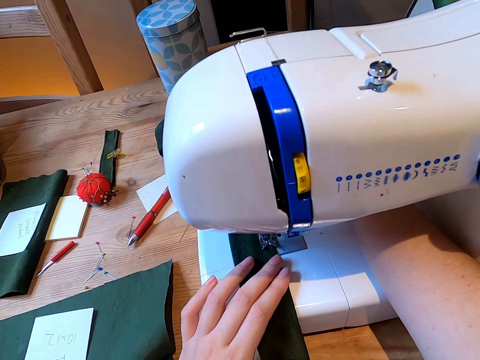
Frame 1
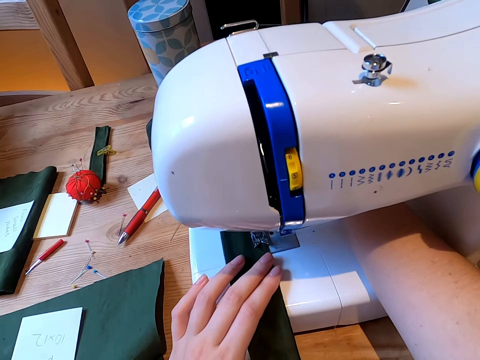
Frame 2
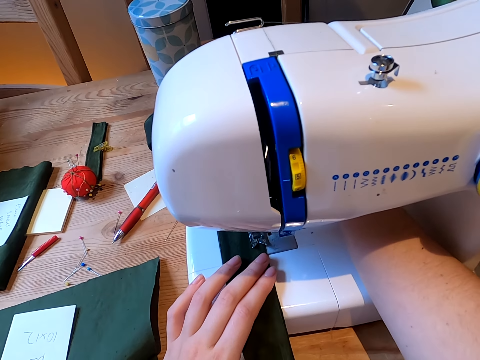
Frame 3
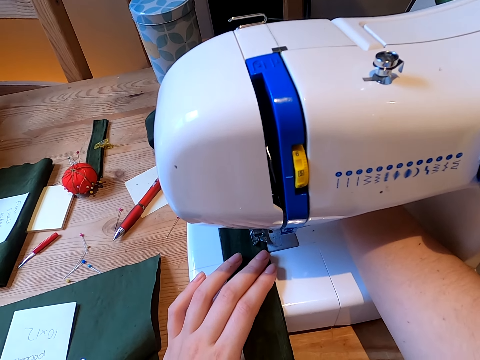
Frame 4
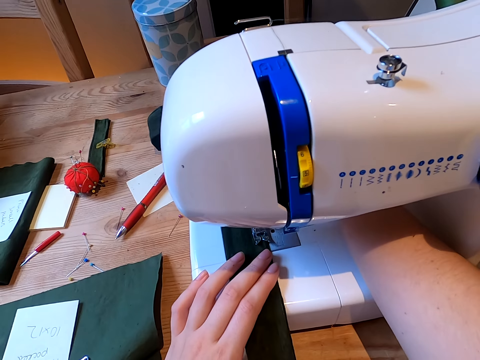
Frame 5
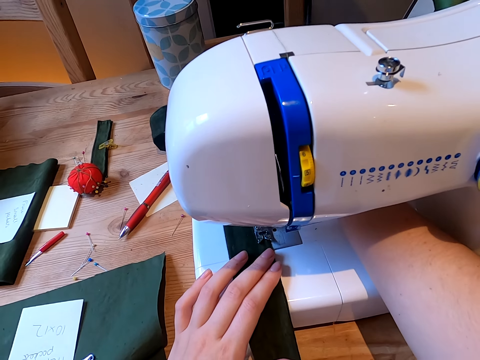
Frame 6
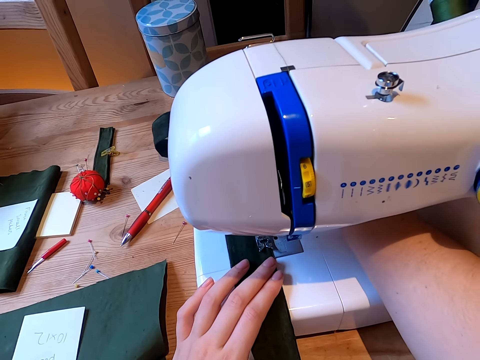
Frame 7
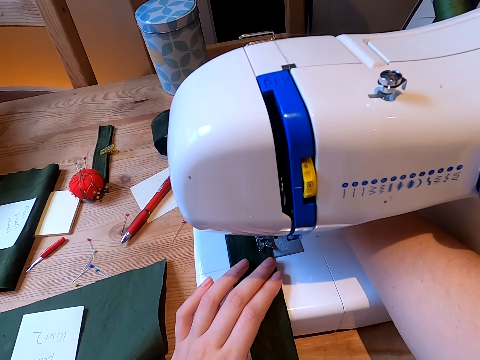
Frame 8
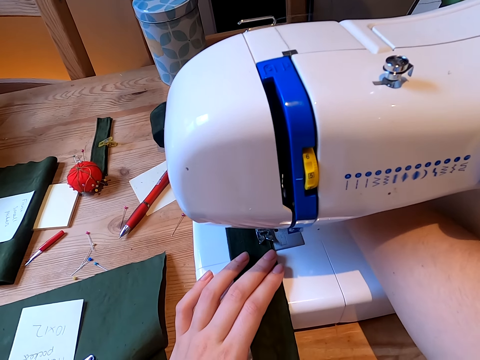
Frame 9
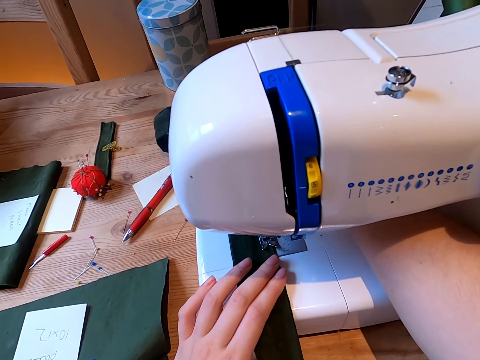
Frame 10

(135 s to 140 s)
The camera wearer starts the sewing machine.

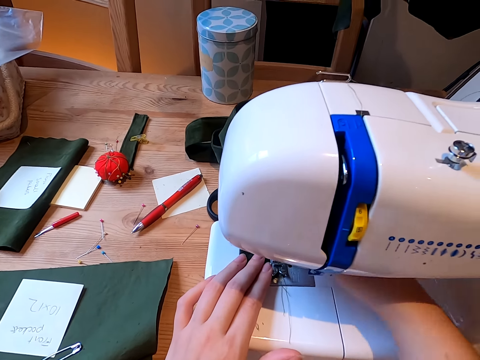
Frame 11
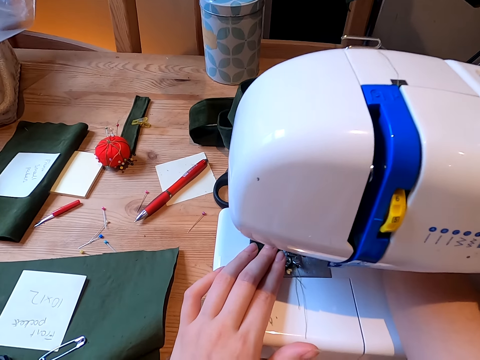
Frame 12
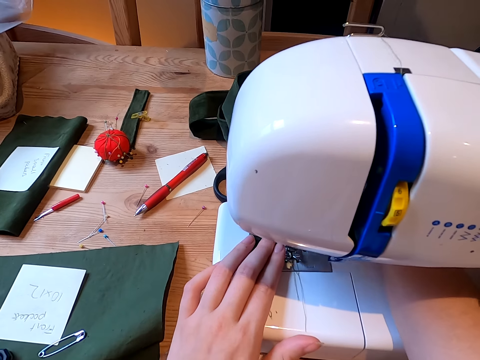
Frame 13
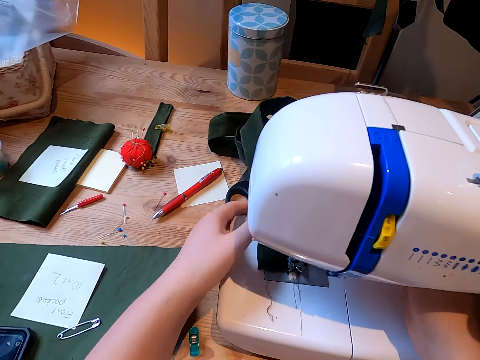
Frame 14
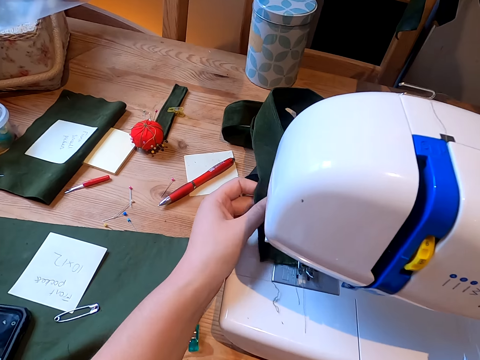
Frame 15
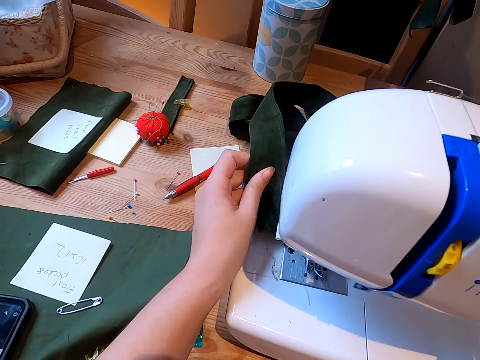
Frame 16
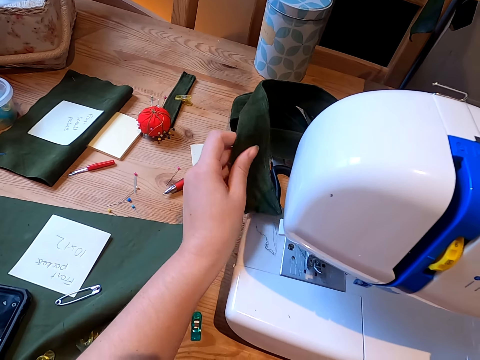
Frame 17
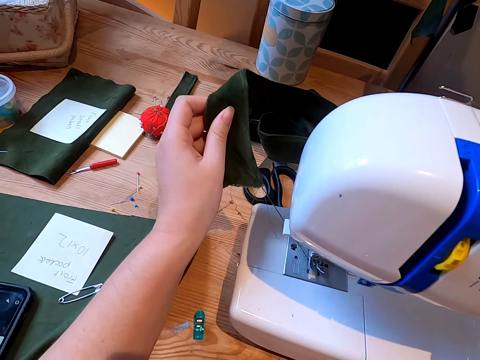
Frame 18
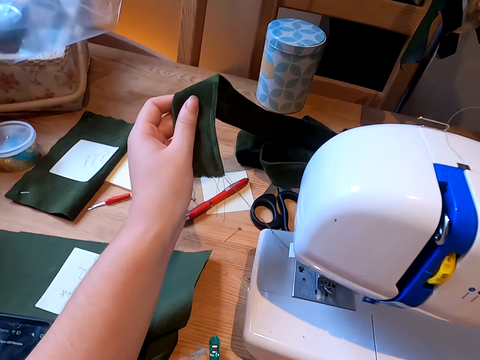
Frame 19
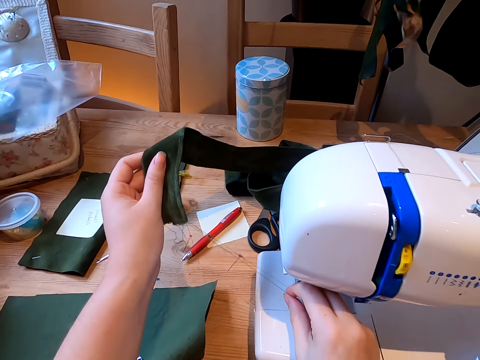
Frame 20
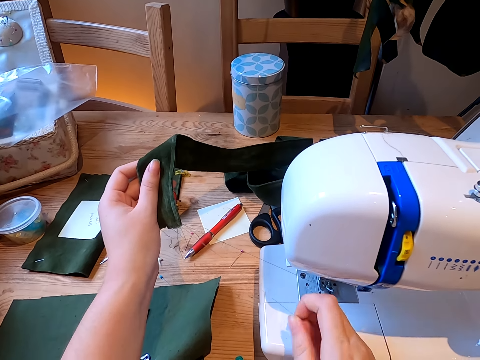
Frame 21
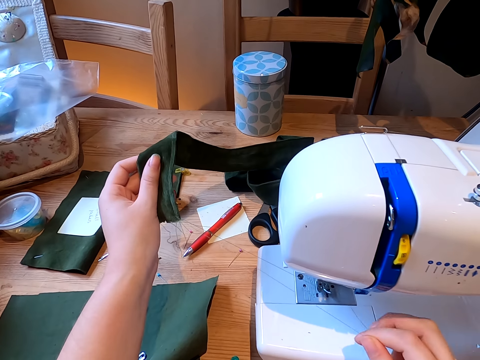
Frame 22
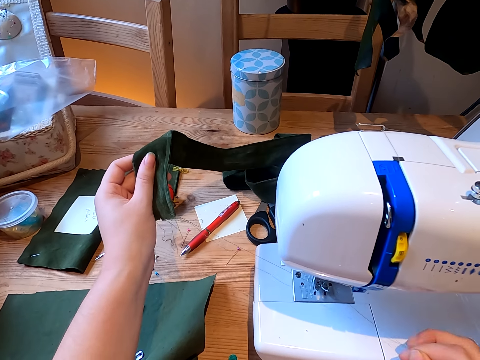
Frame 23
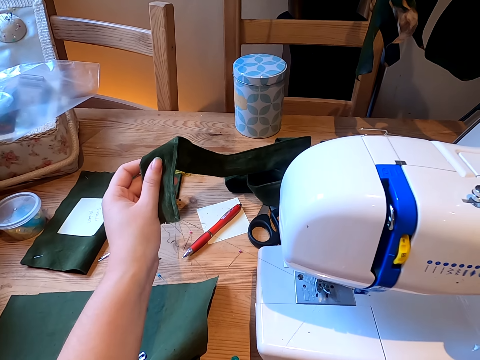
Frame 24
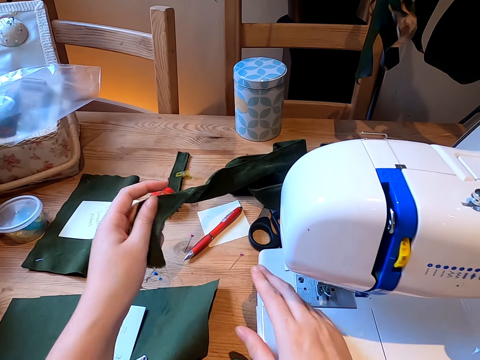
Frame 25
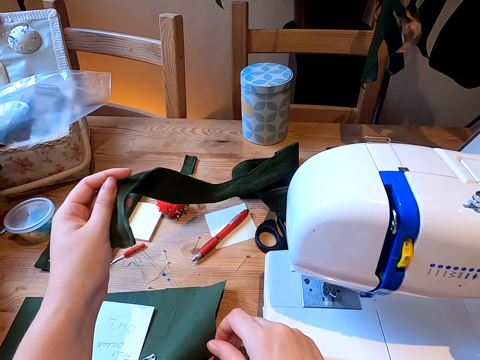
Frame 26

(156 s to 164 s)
The camera wearer stops the sewing machine. They remove the cloth from the sewing machine. They touch the cloth.

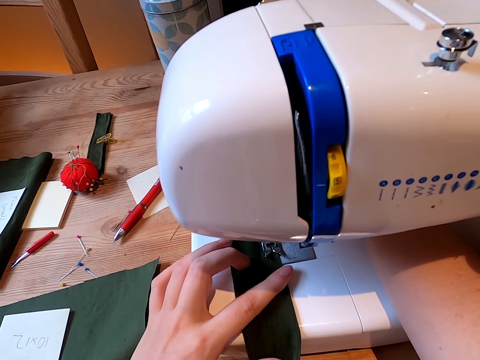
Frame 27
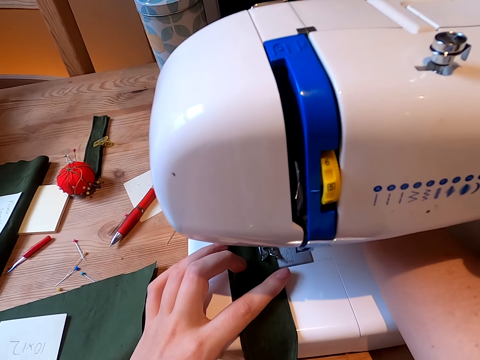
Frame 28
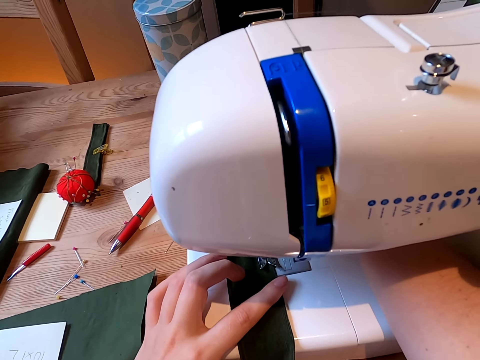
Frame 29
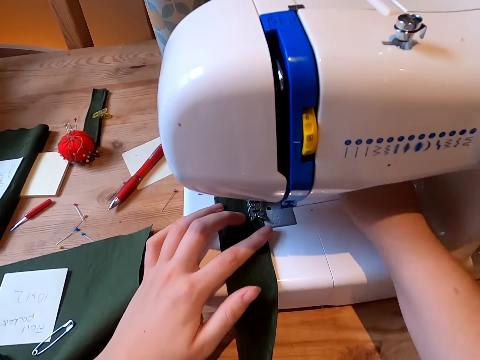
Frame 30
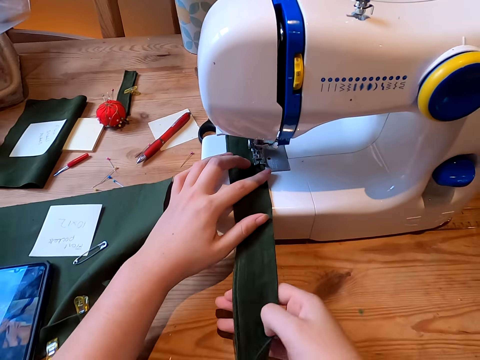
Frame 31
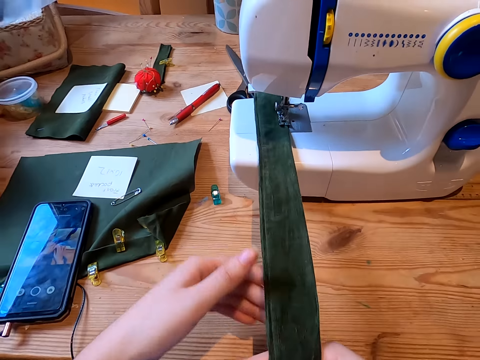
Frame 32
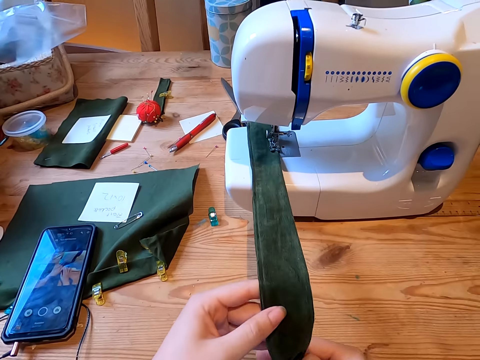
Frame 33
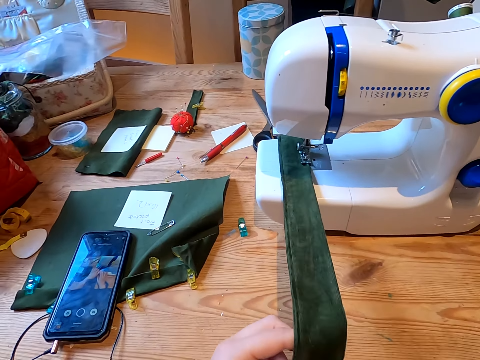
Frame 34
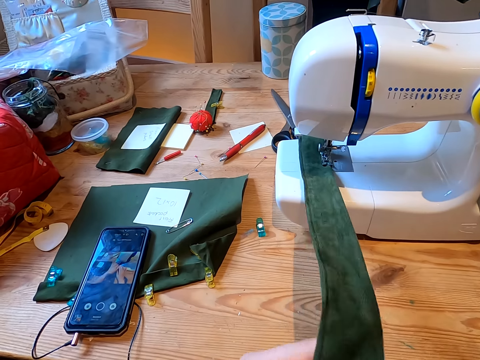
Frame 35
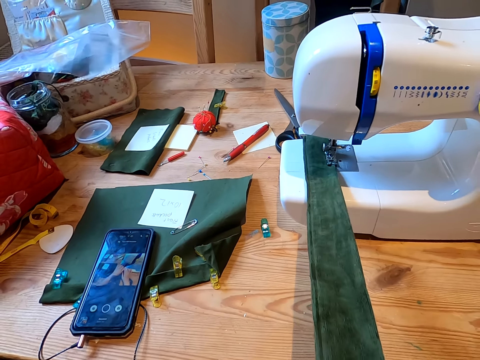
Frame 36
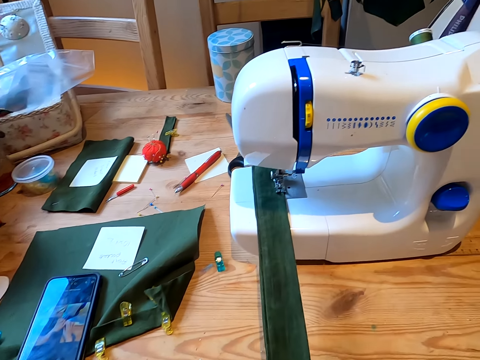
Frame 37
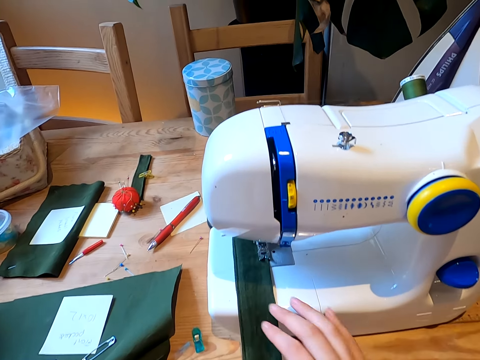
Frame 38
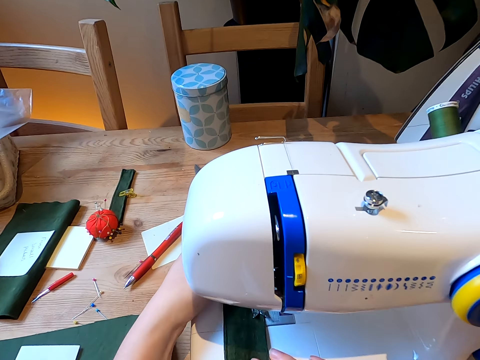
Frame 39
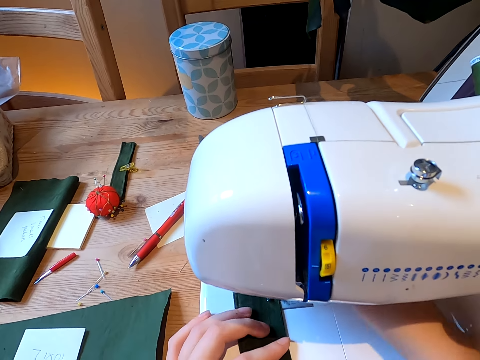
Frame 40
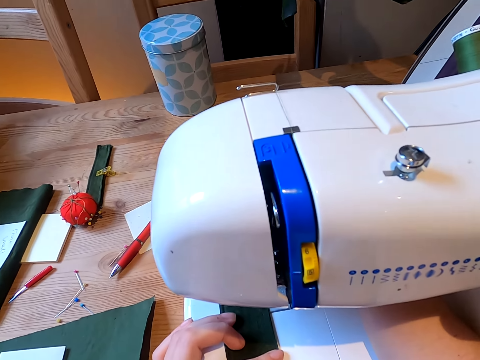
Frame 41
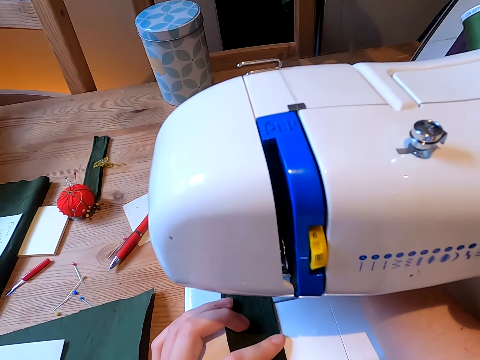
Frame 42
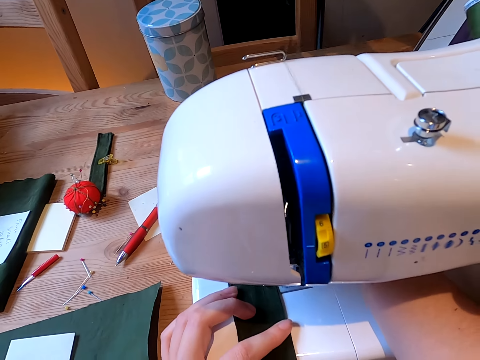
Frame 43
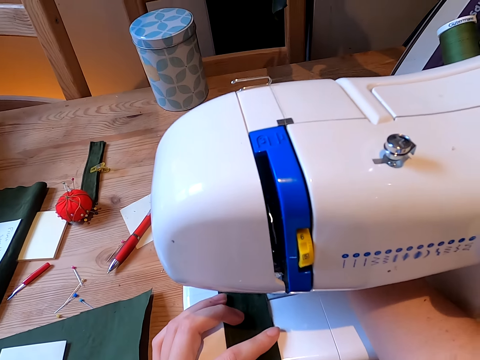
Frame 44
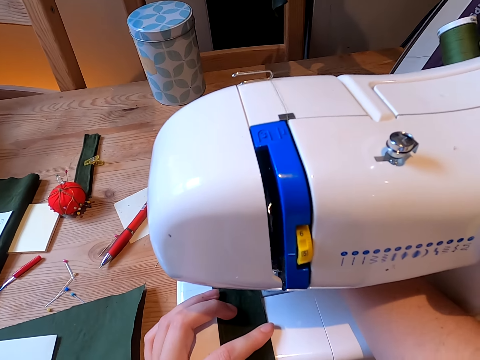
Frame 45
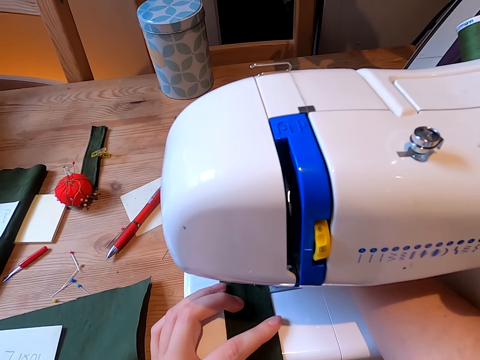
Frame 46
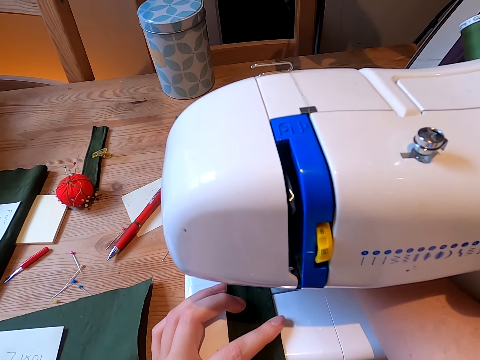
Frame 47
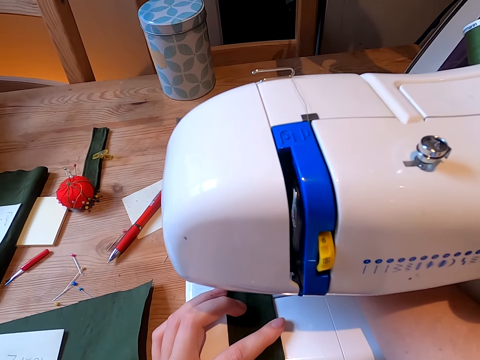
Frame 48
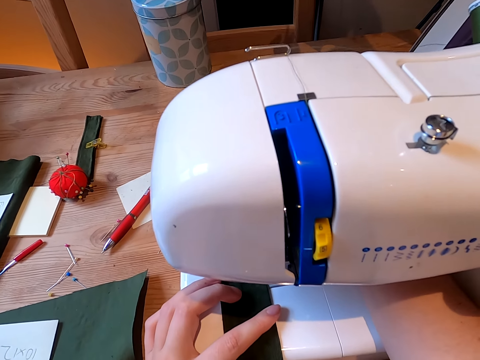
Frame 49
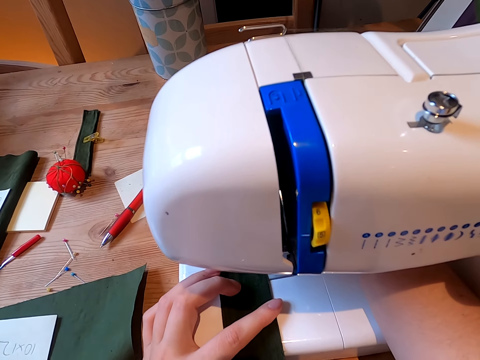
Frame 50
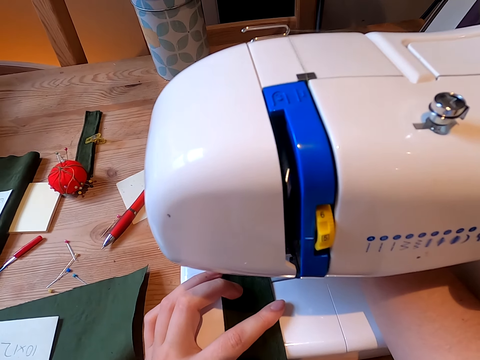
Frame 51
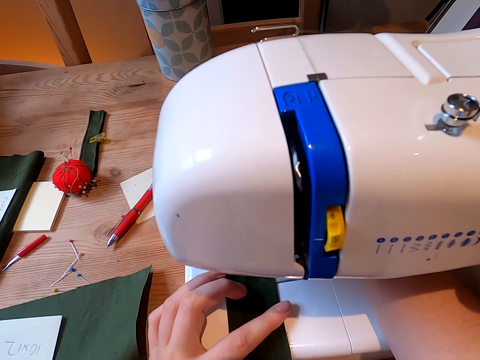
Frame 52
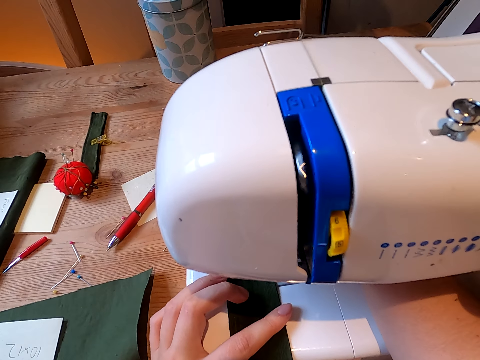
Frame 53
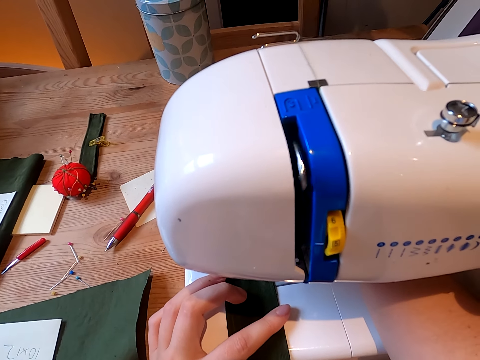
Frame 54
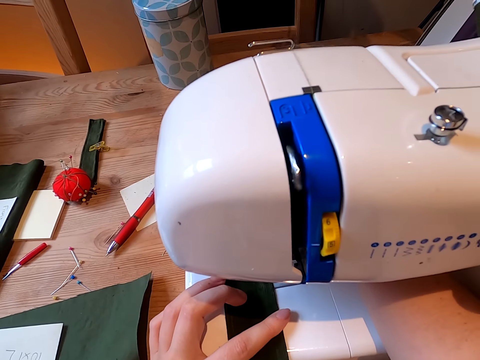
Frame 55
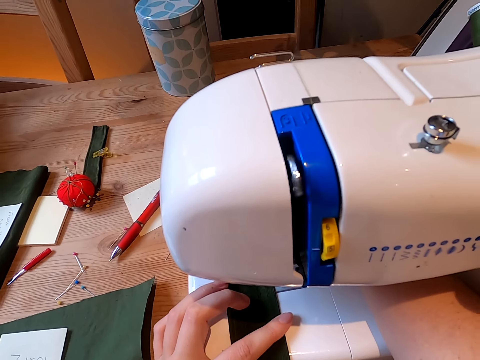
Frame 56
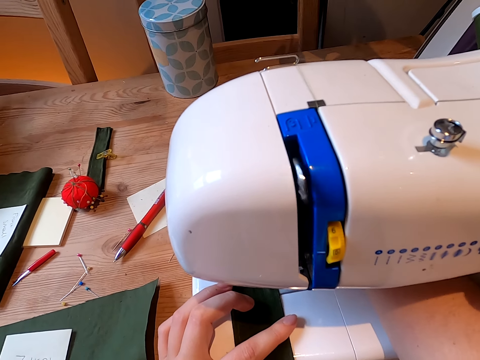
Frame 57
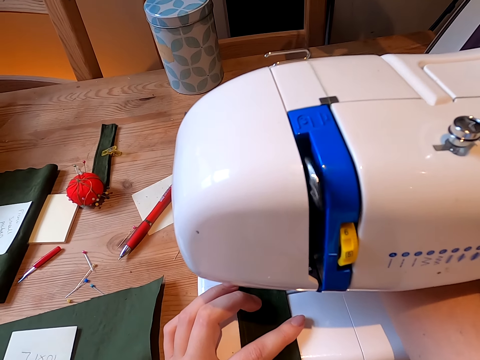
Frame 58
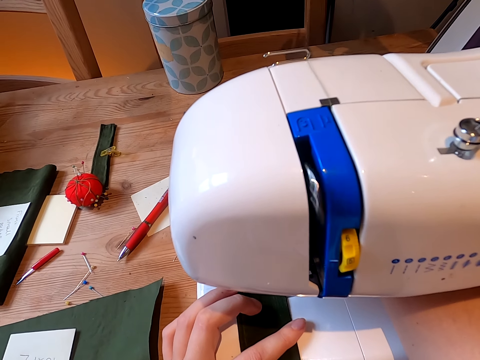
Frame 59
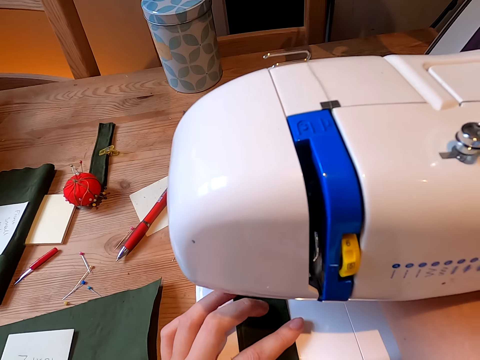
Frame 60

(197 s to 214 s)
The camera wearer stops the sewing machine. They set the cloth. They touch the cloth. They sew the cloth. They start the sewing machine.
